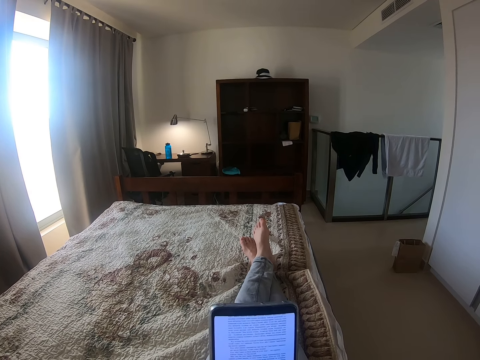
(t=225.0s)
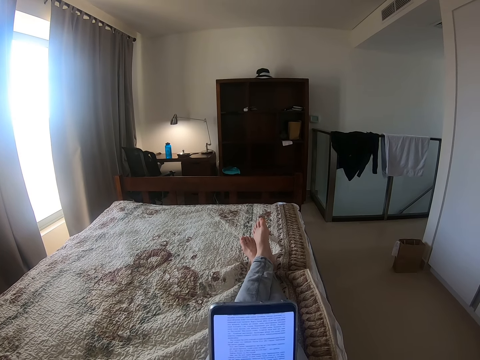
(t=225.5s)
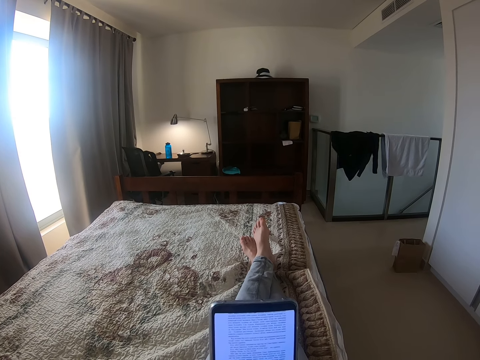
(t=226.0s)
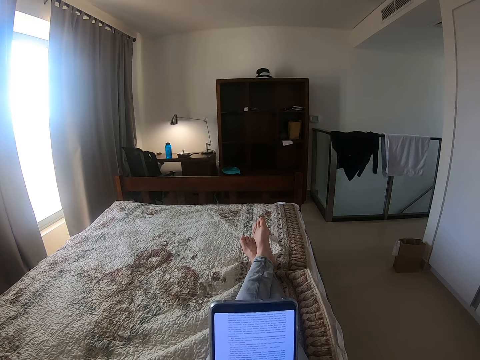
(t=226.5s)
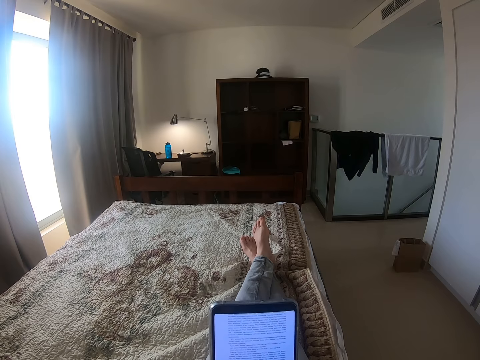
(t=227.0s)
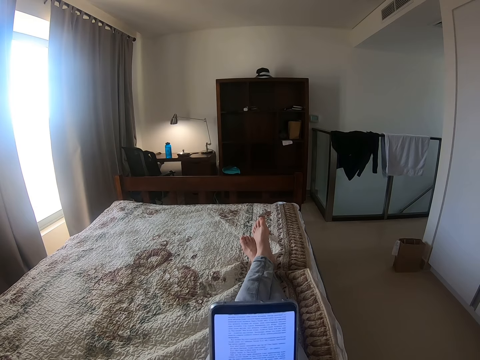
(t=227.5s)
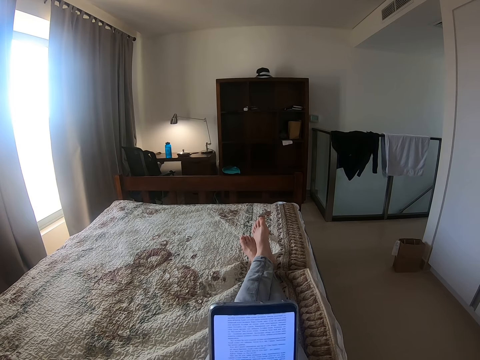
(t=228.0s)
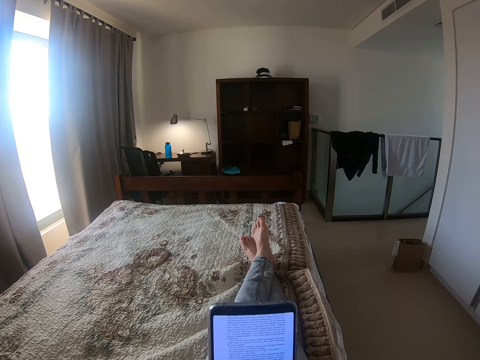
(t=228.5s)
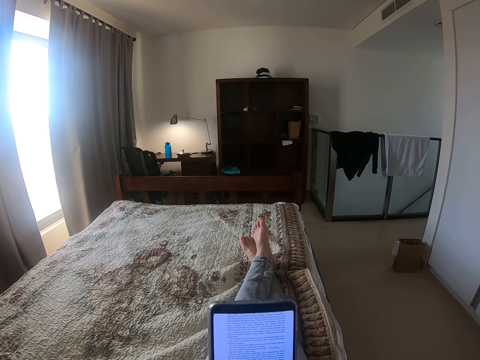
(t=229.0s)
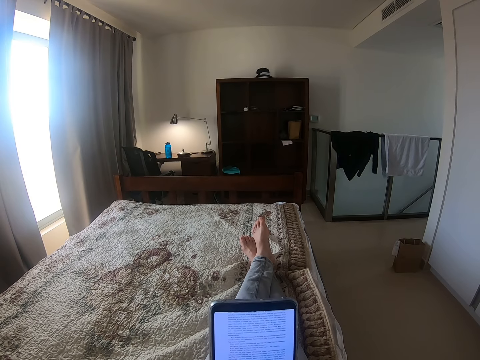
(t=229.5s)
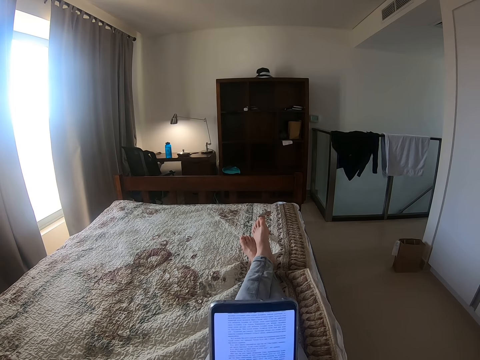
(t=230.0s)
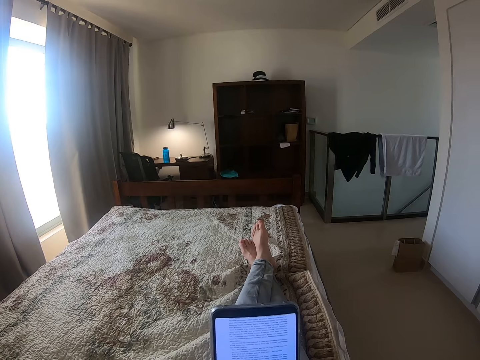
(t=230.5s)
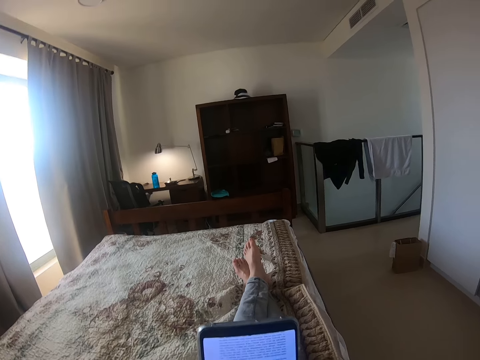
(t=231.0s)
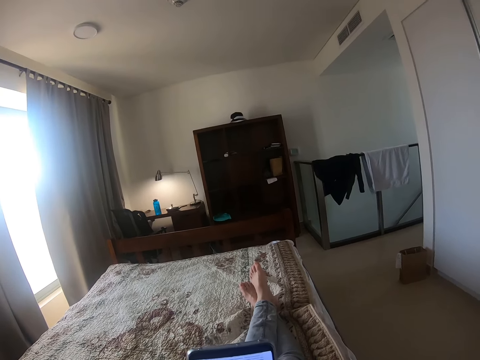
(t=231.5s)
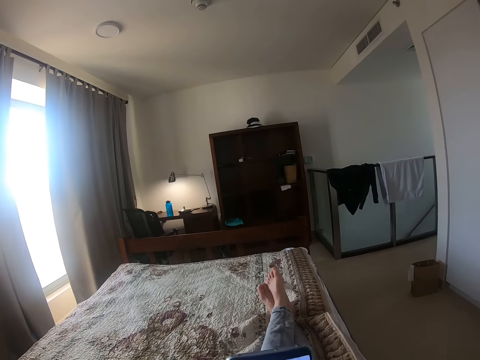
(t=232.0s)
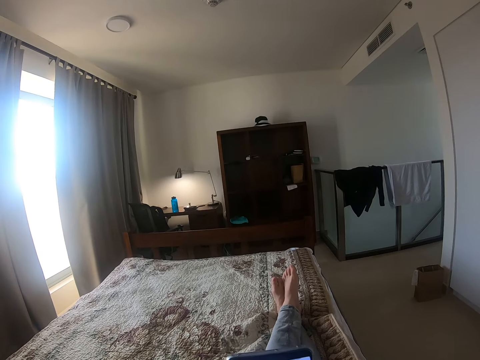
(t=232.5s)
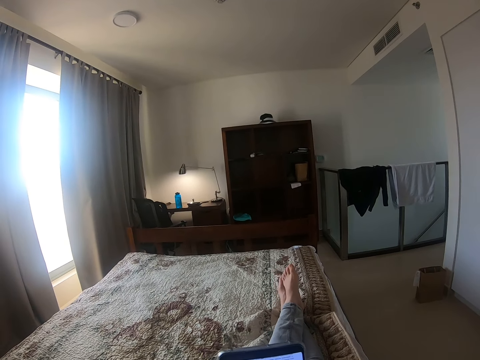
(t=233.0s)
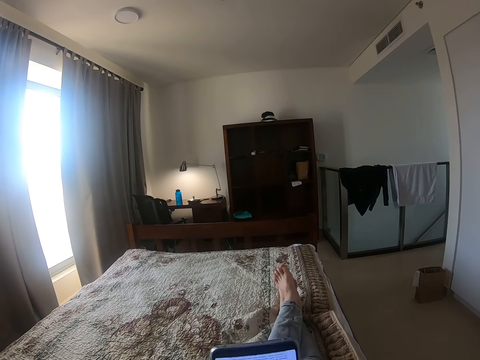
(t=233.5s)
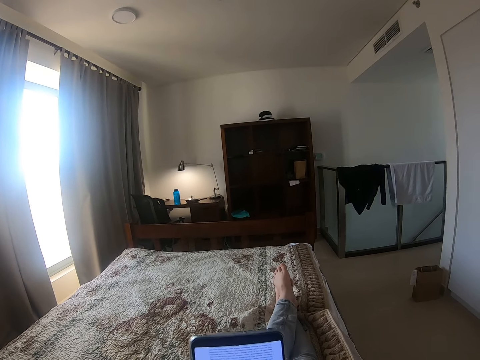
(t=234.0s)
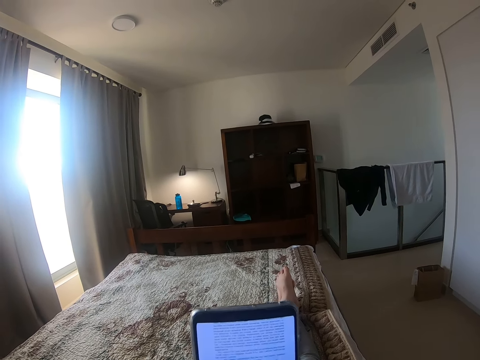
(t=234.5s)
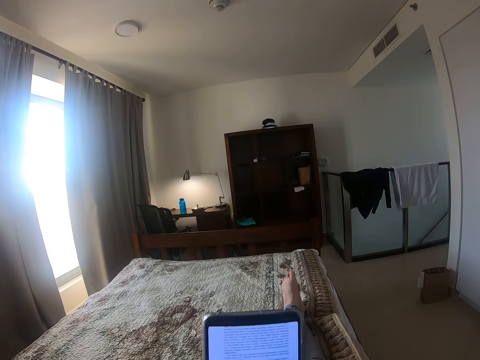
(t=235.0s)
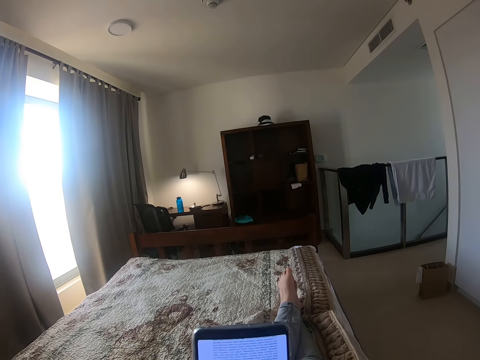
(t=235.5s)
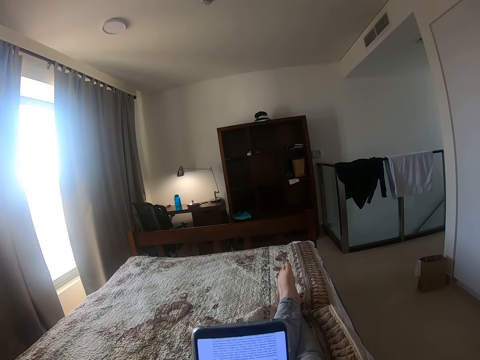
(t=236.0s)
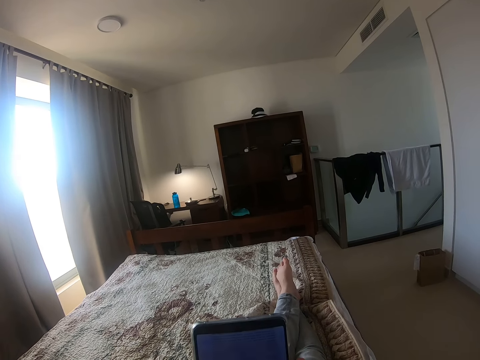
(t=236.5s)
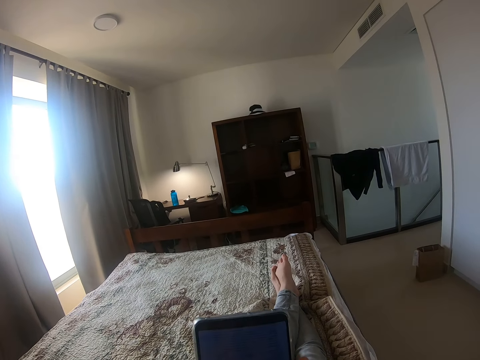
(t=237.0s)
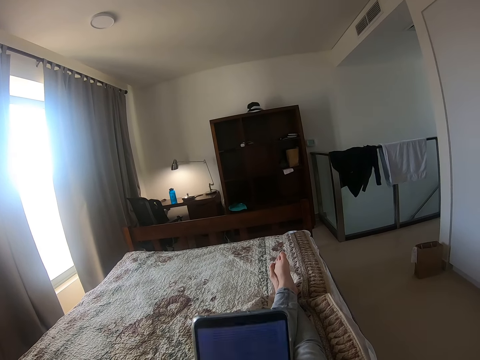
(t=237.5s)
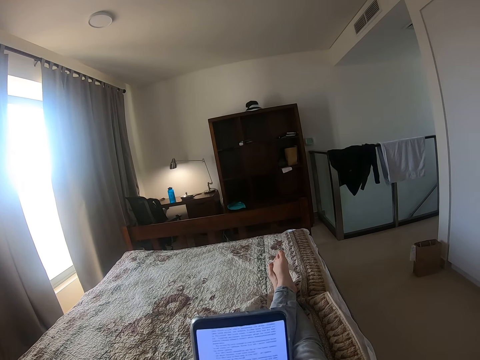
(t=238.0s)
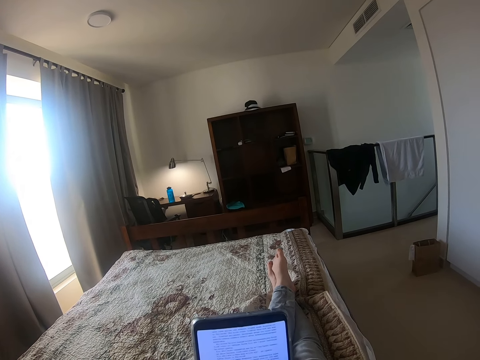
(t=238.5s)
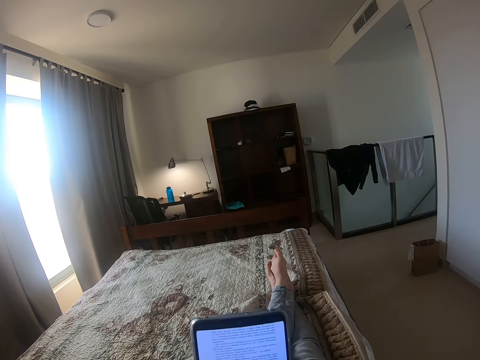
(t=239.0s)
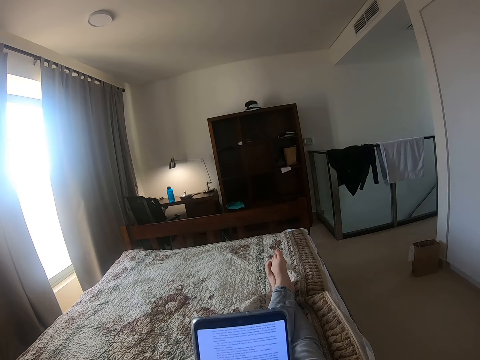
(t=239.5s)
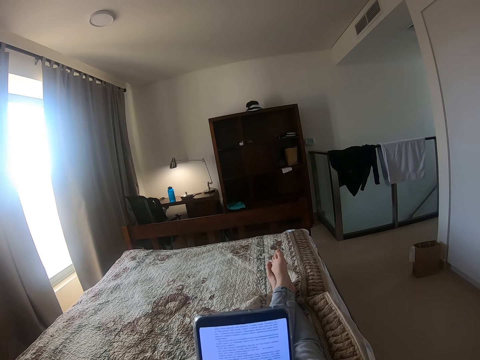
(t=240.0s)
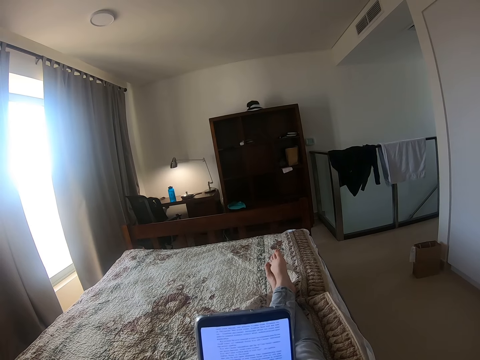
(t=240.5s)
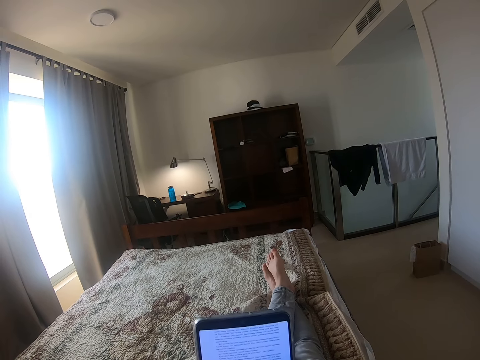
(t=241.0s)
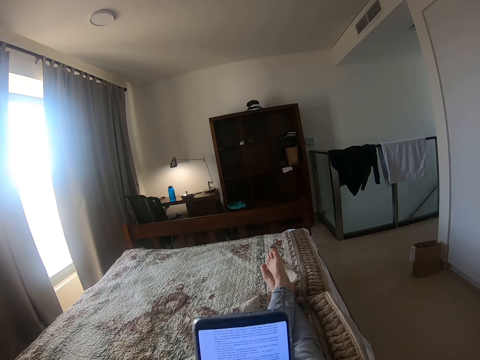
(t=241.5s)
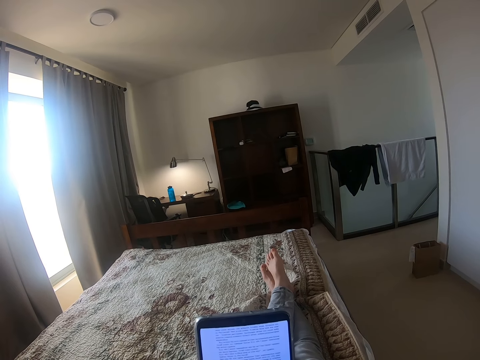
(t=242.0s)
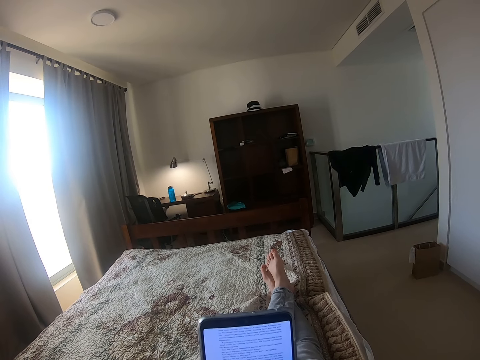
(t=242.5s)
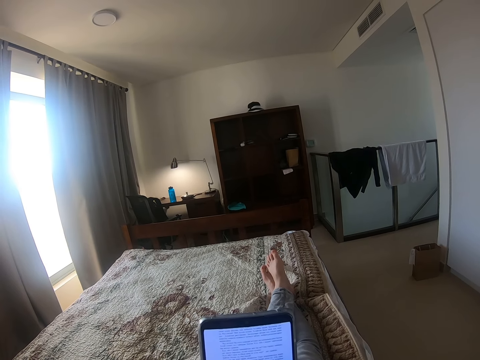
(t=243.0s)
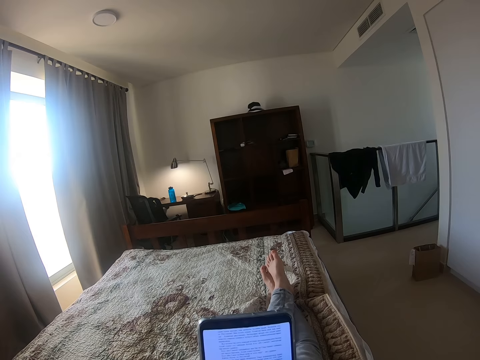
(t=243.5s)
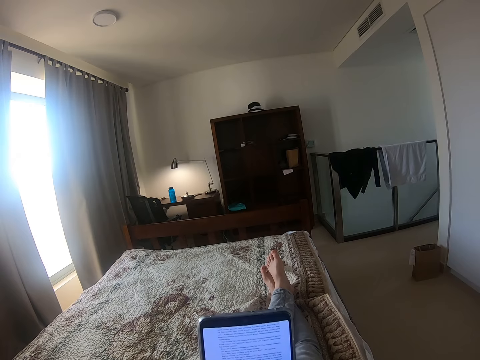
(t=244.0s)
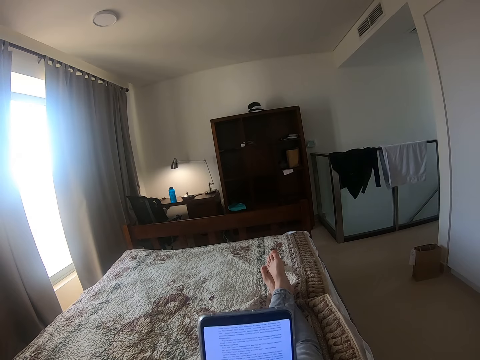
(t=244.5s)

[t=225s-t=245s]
The camera wearer looks around the house. They shake the legs. They move up the phone. They scroll the phone. They read the notes in the phone.

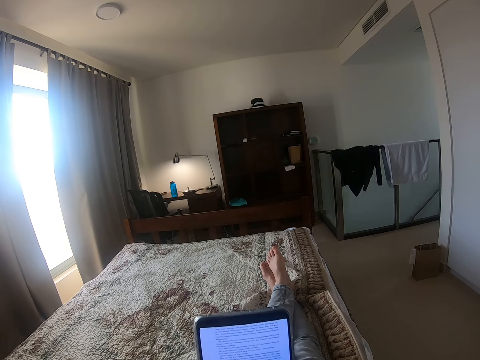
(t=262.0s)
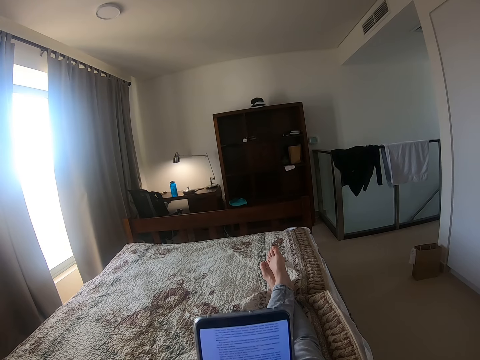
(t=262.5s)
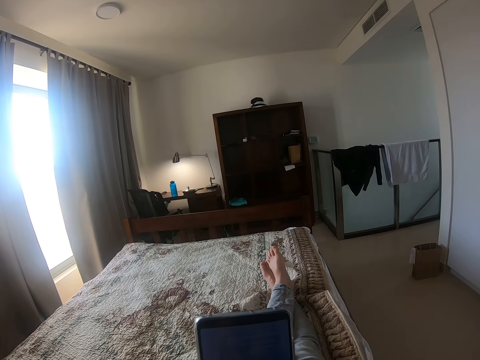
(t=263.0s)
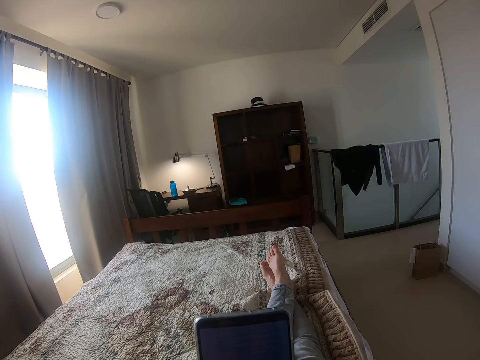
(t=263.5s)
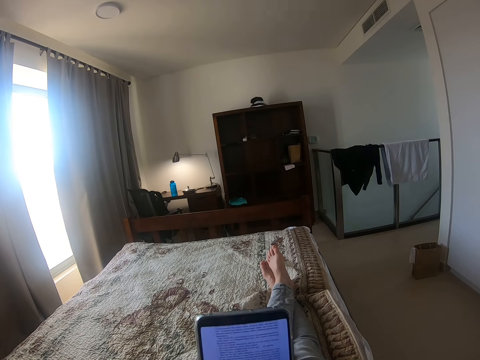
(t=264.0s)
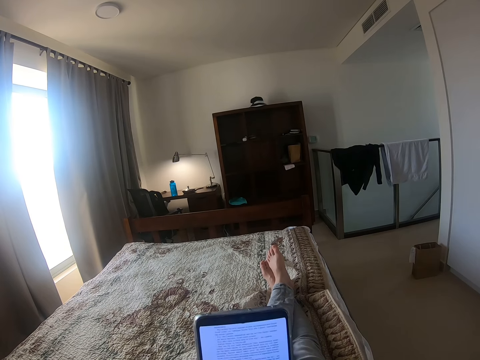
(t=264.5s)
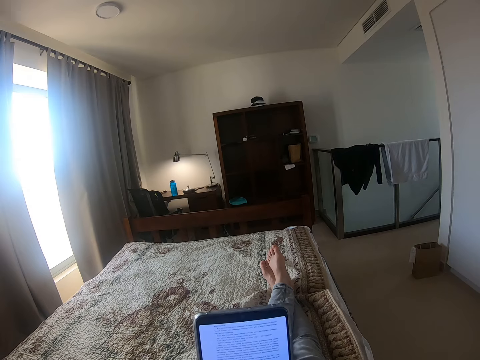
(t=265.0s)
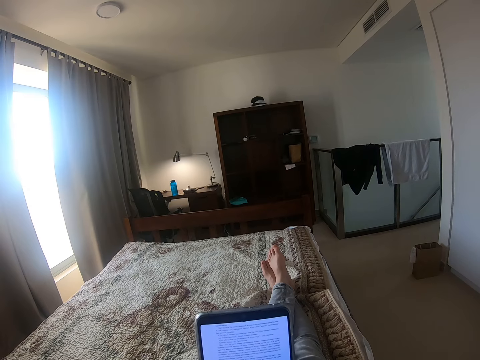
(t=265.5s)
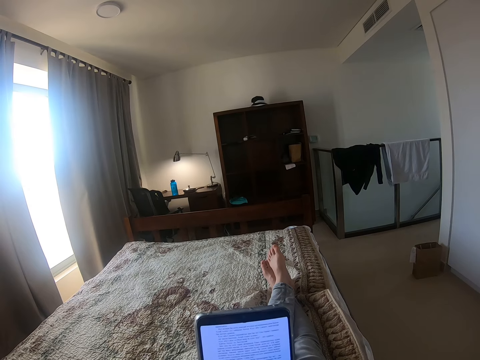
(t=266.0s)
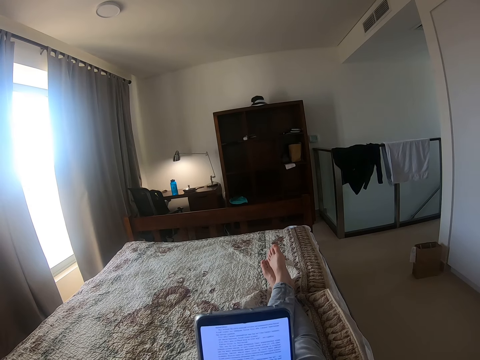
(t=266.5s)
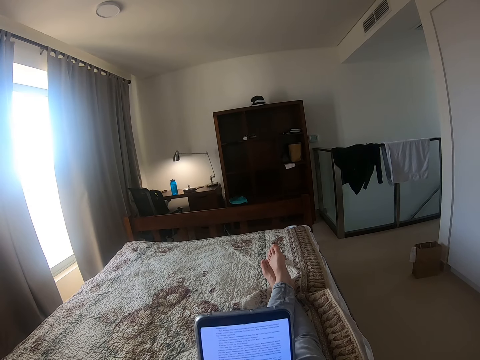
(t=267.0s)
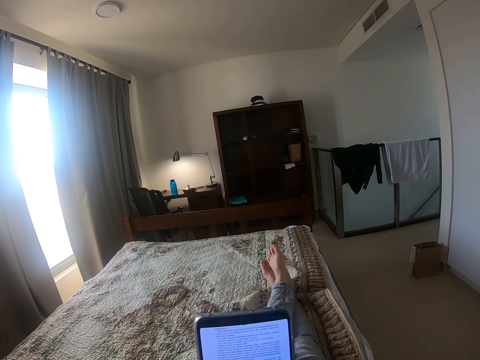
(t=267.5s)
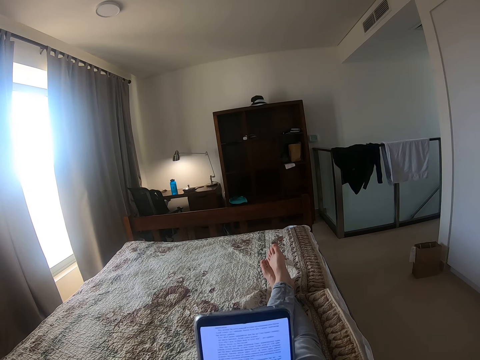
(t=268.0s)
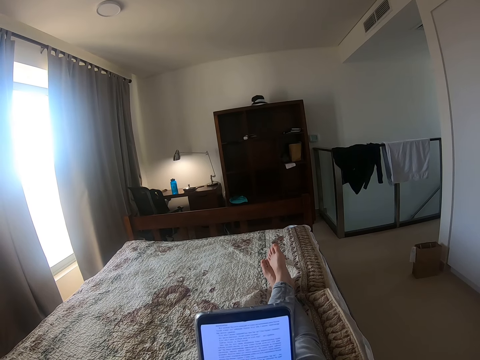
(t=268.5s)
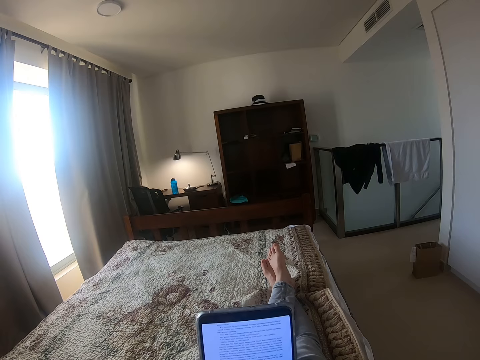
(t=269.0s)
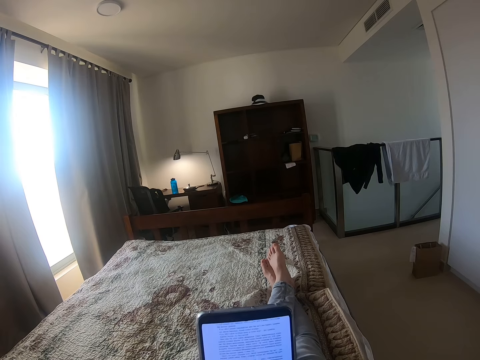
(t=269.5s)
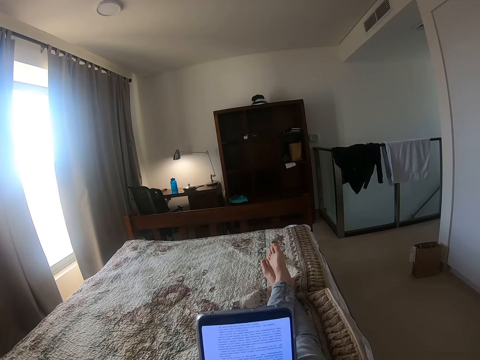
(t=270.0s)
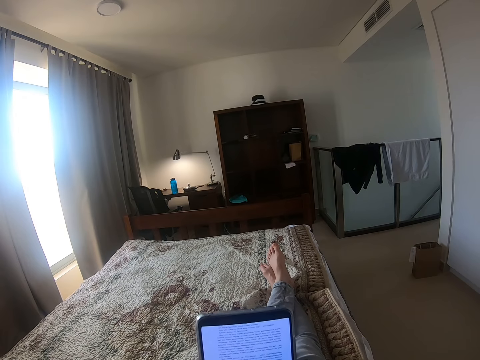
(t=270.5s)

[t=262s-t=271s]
The camera wearer scrolls the phone. They read the notes in the phone. They scroll the phone.
